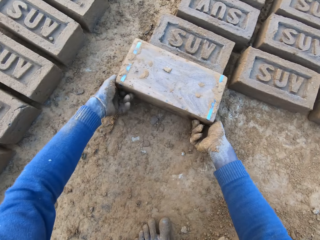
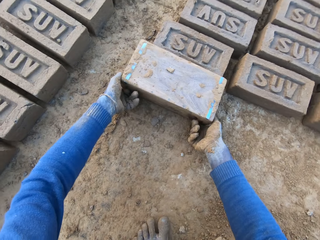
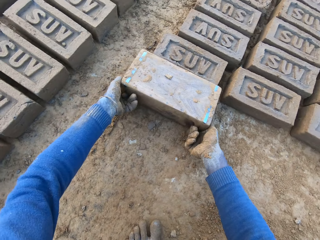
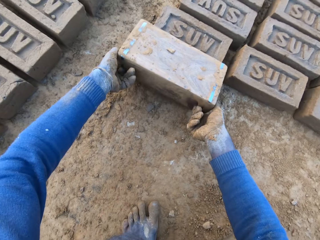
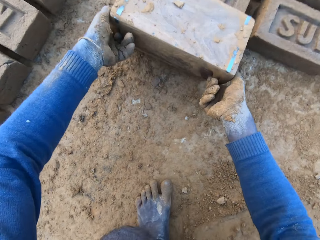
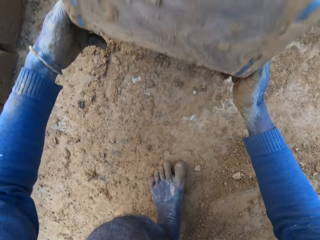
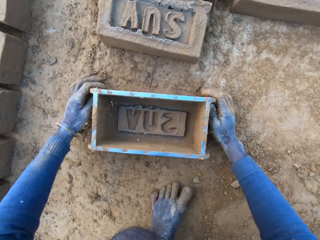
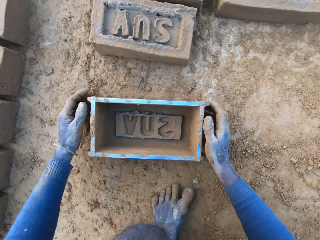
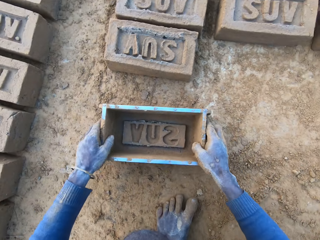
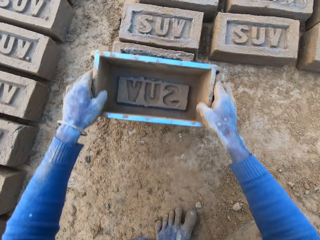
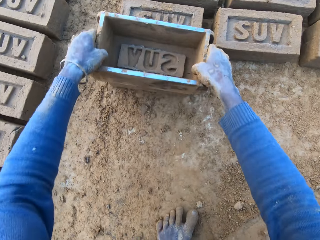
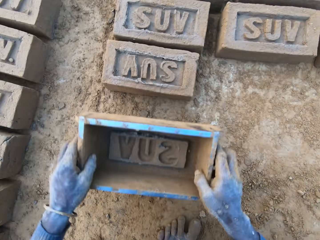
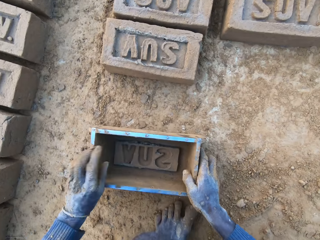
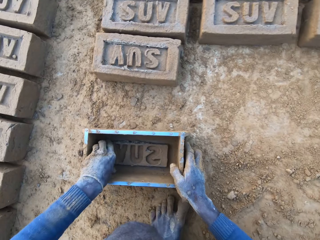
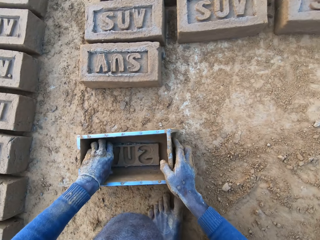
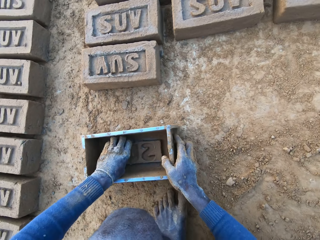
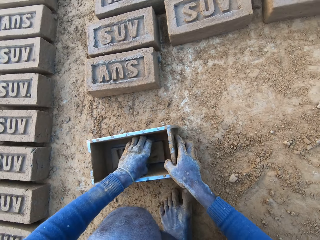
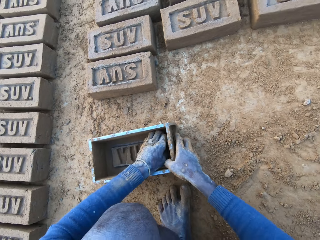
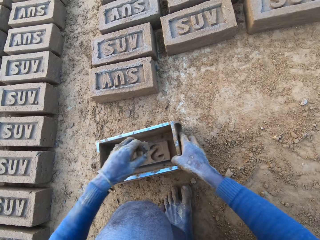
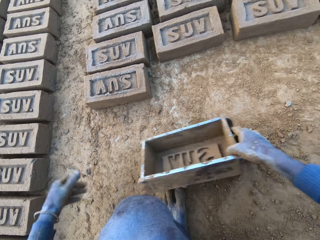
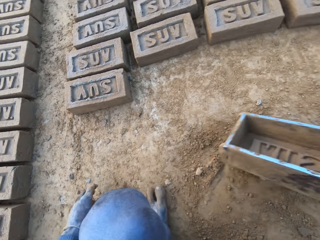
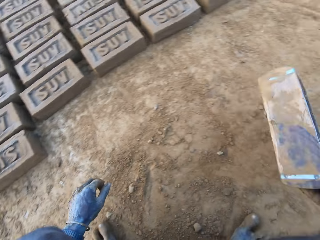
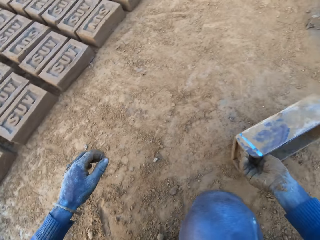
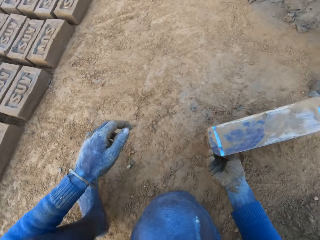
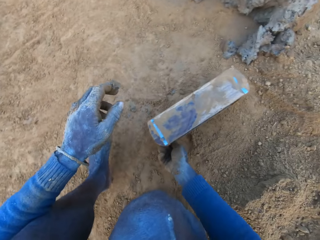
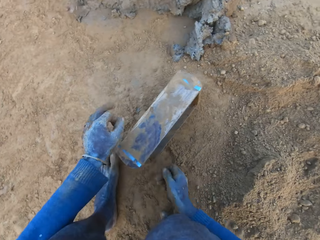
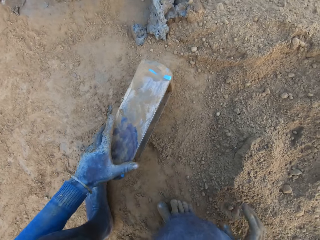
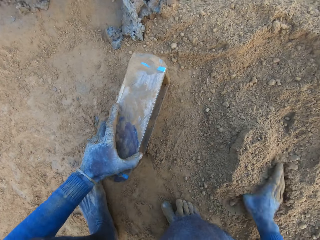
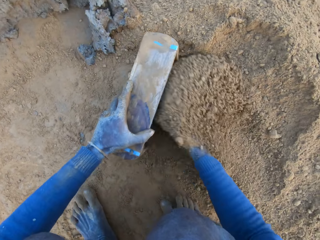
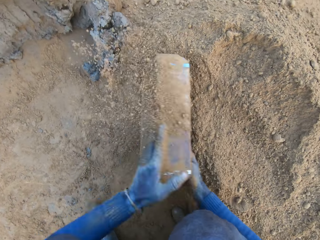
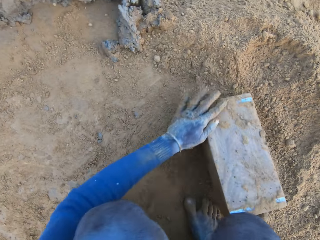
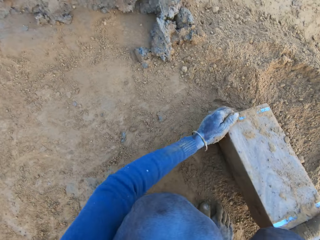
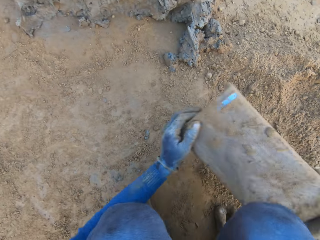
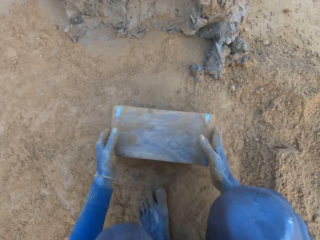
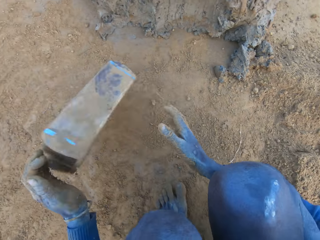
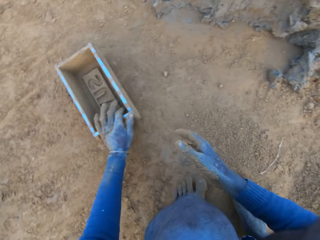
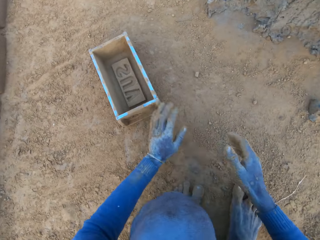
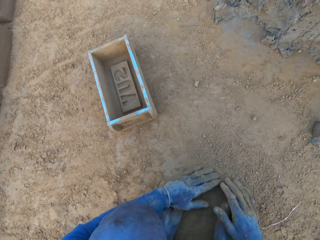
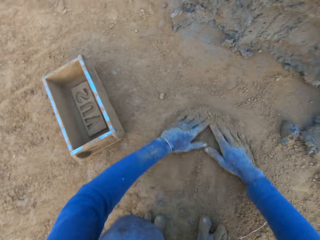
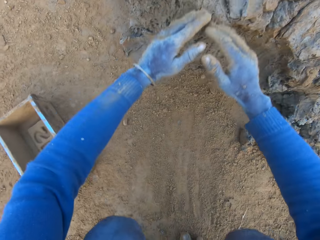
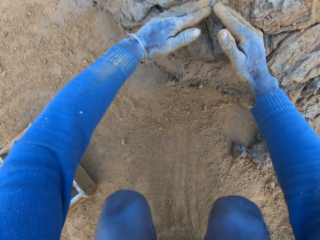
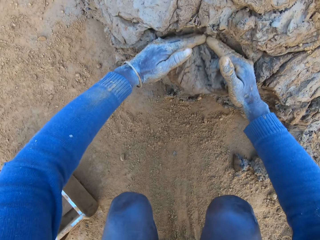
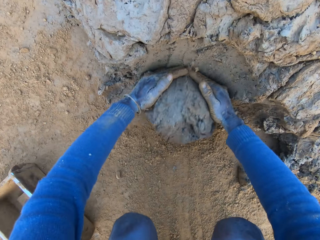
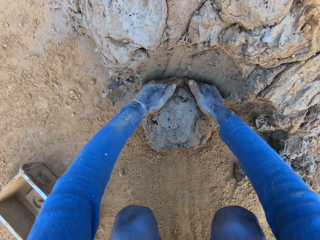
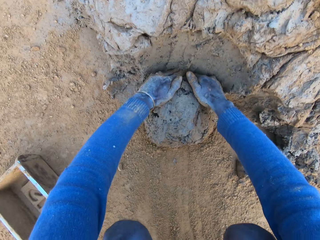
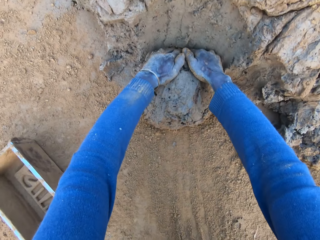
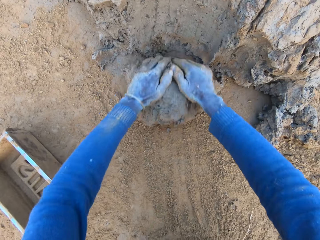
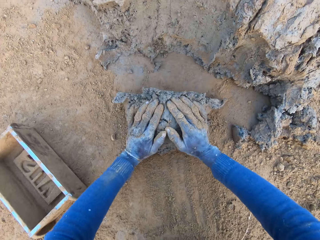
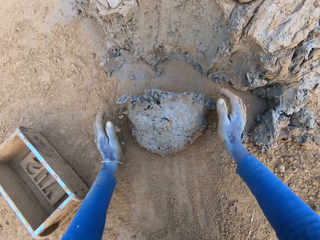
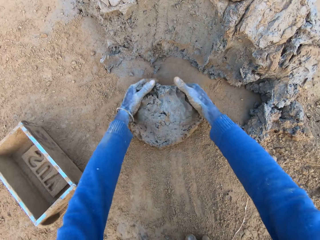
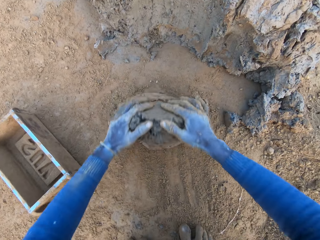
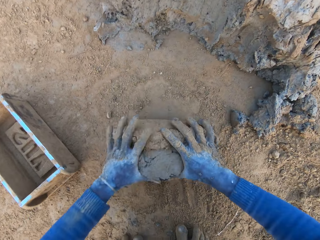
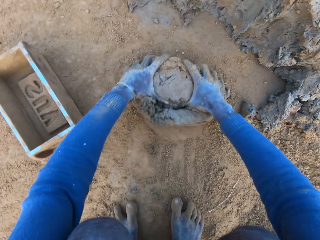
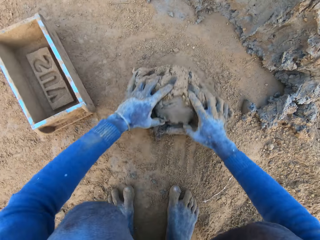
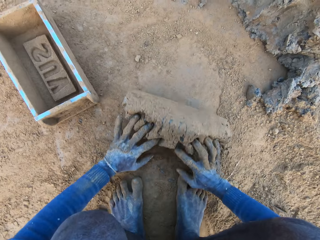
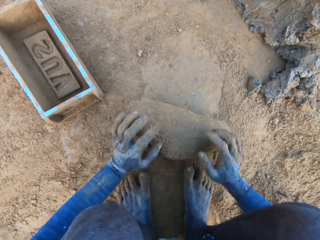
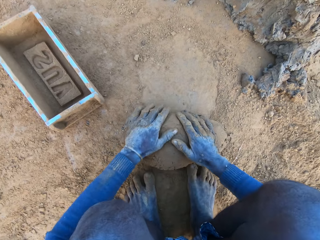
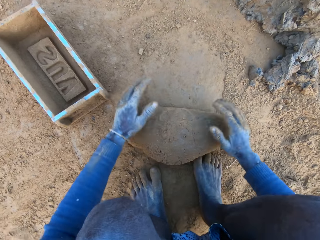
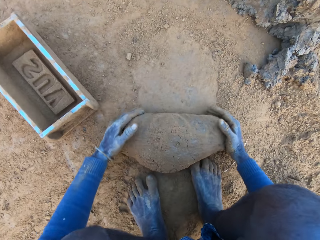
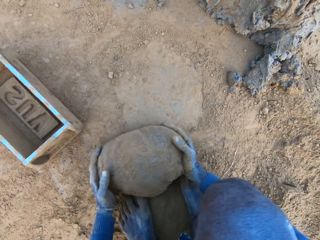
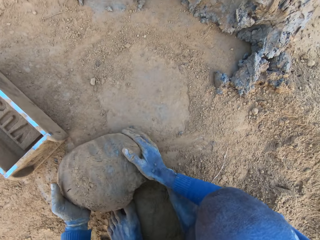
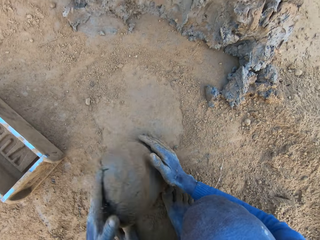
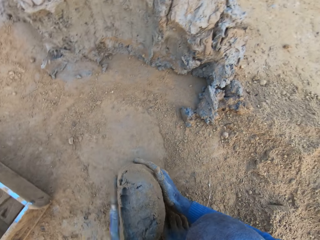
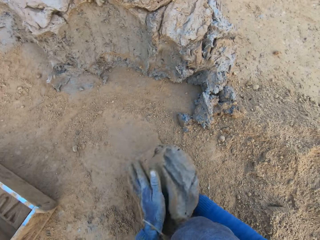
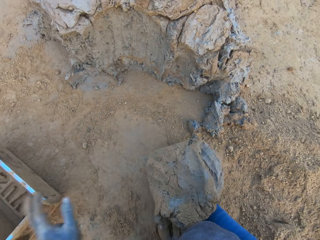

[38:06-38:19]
The camera wearer puts the mud aside. He turns the clay mould on the ground. He touches the brick with the mould. He scrubs clay from the mould with his left hand. He packs sand into the clay mould with his right hand. He pours the sand out of the clay mould. He drops the mould on the ground. He rubs his hands on sand. He packs clay from the clay mud with his hands. He presses the clay with his hands.

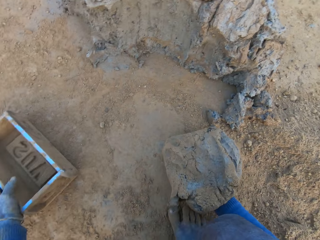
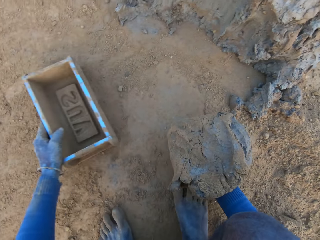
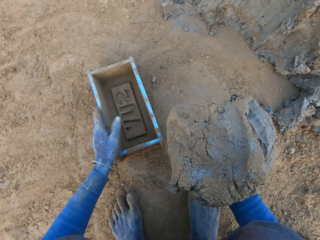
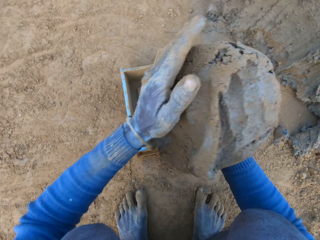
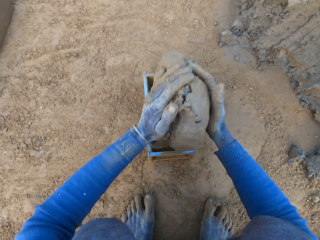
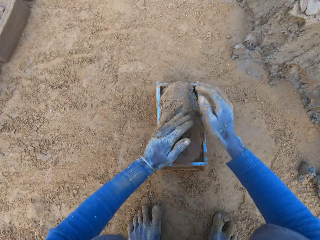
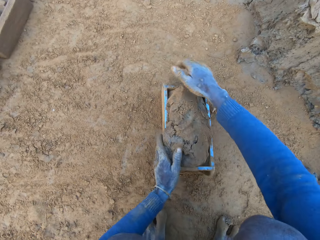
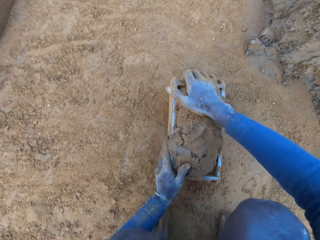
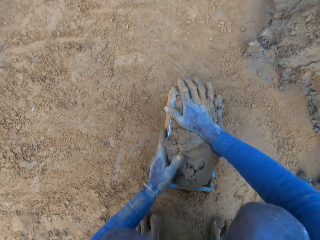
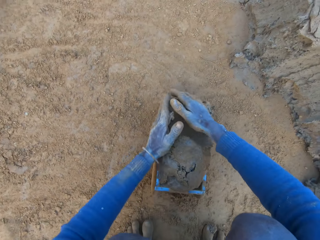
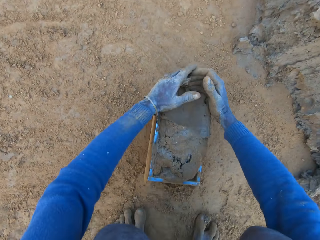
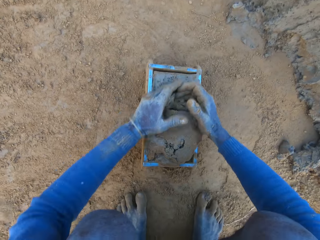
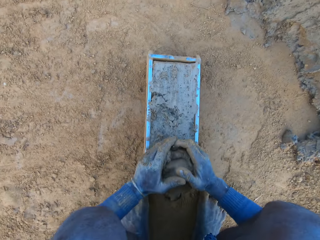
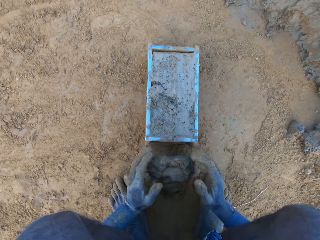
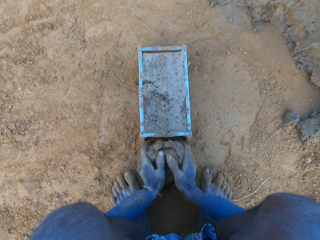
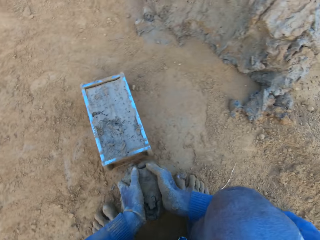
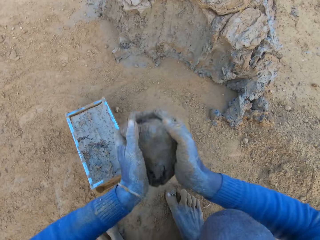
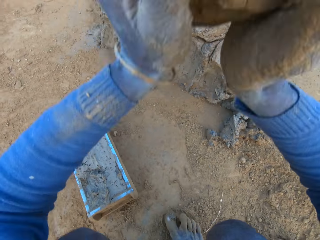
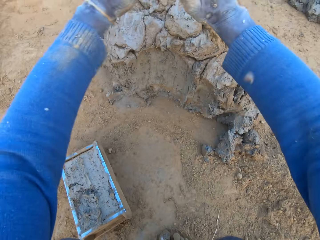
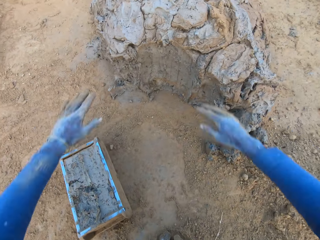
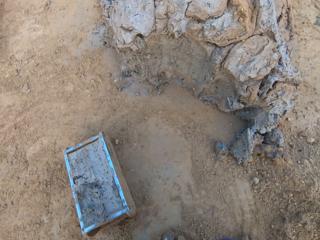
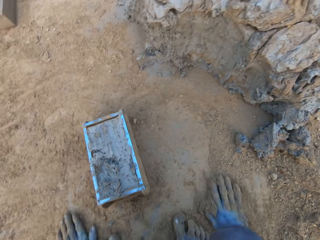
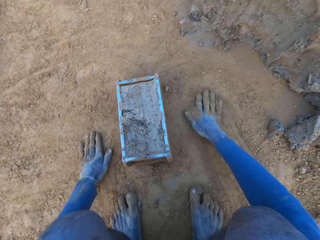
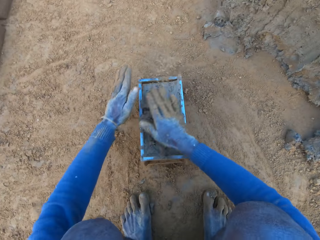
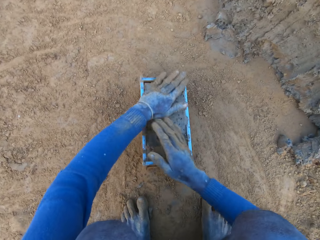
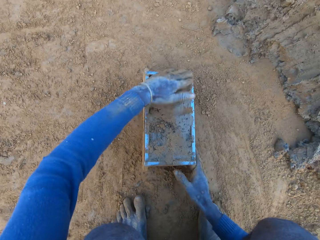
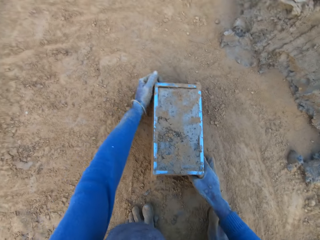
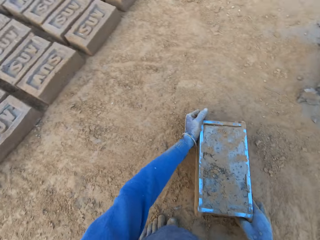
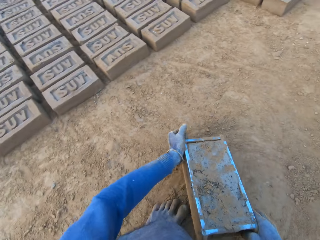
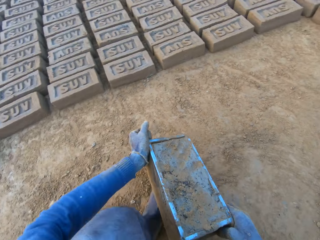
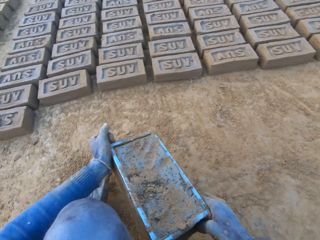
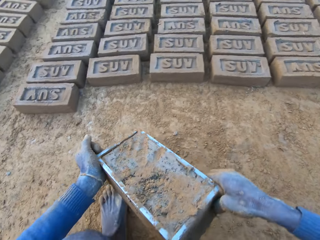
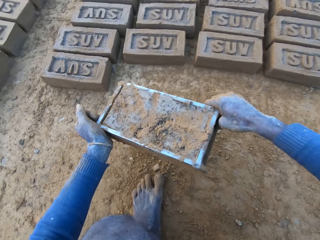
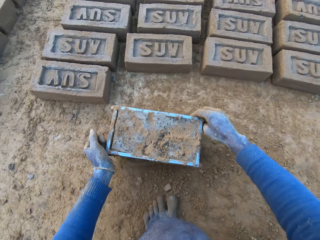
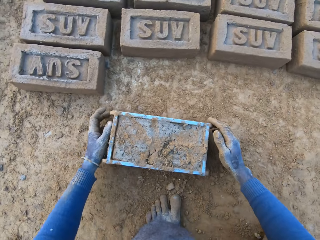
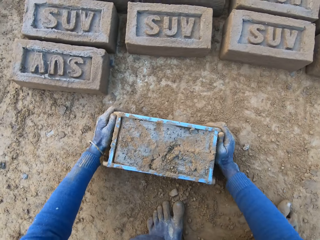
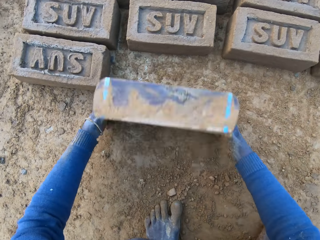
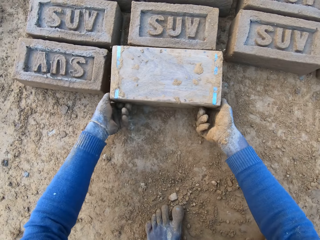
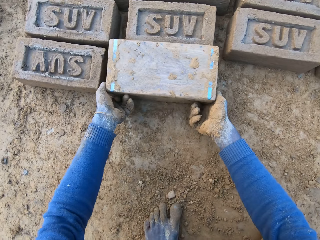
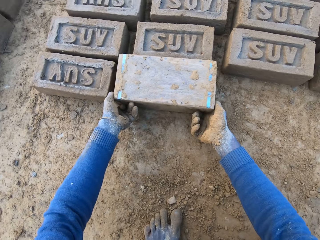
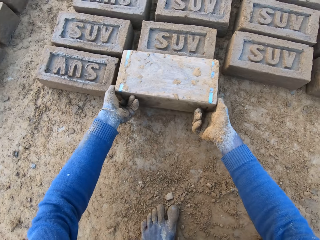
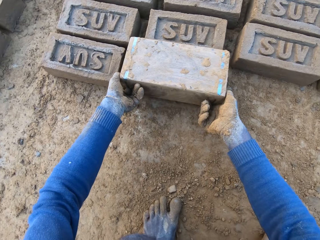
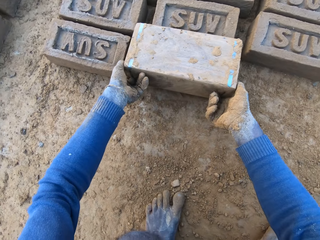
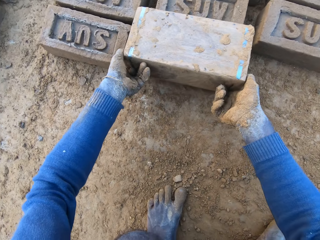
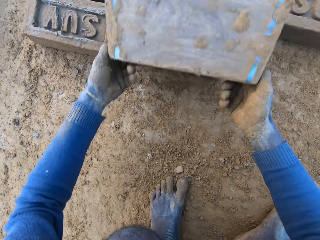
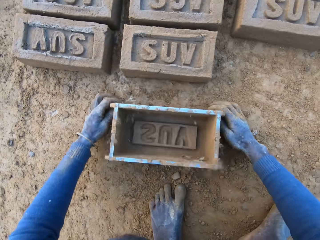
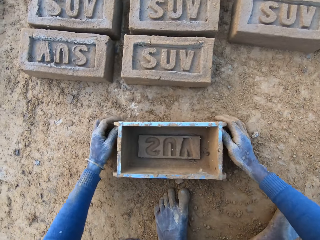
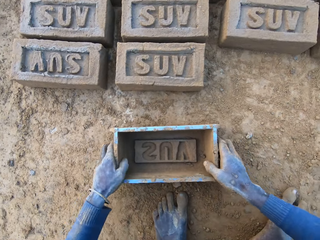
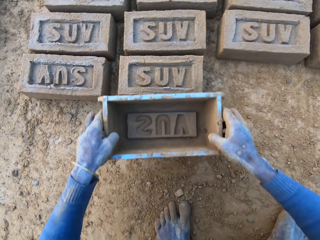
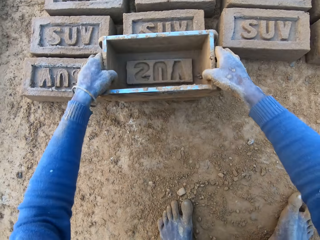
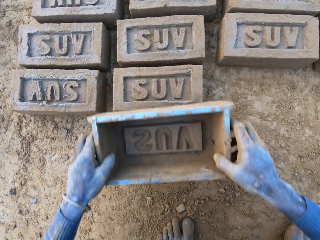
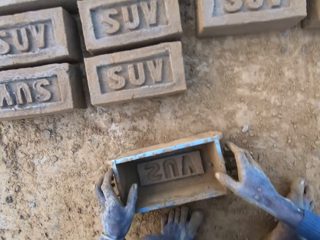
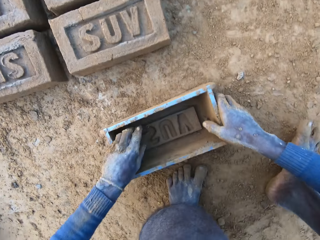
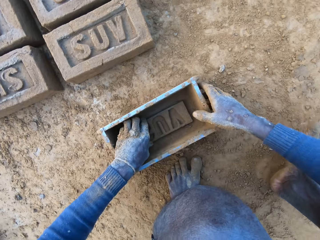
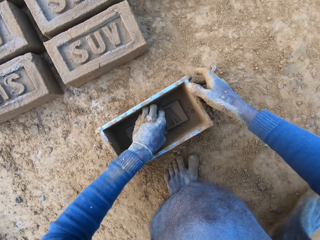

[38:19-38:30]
The camera wearer drags the mould with his left hand. He puts the clay into the clay mould. He scrapes clay from the mould with his hands. He cuts off the mud. He throws the clay on the clay mud. He rubs his hands on sand. He places his hands on the clay mould. He moves the clay mould on the ground with his hands. He turns the clay mould on the ground. He puts the brick aside. He touches the brick with the mould.
